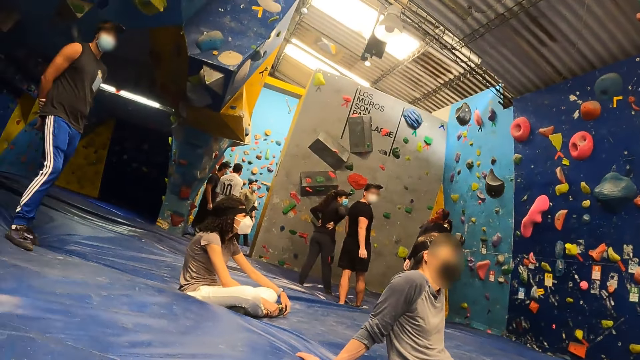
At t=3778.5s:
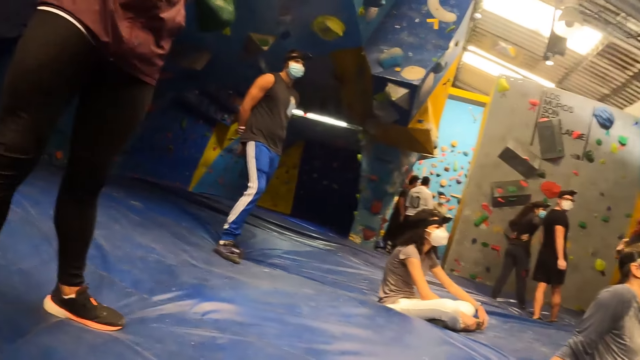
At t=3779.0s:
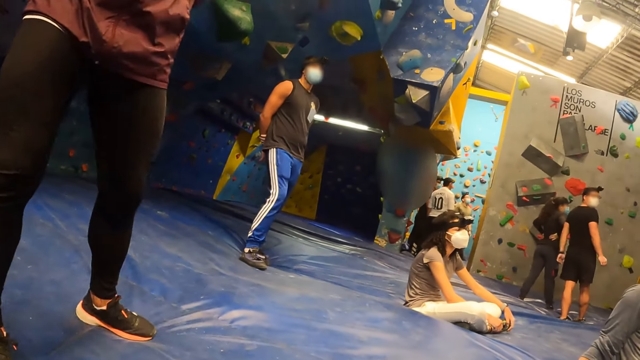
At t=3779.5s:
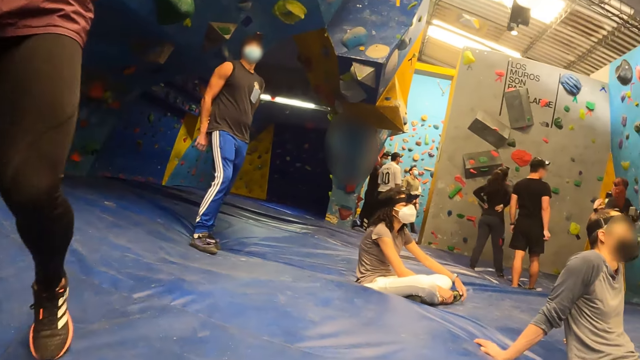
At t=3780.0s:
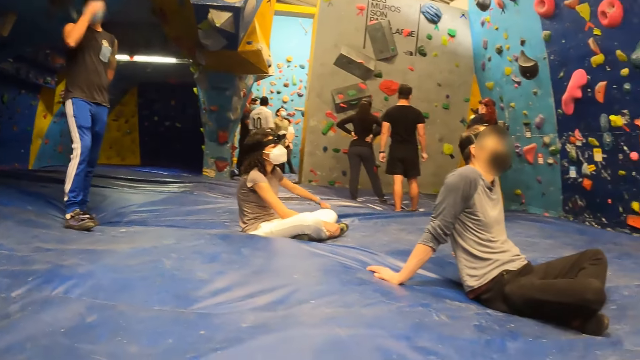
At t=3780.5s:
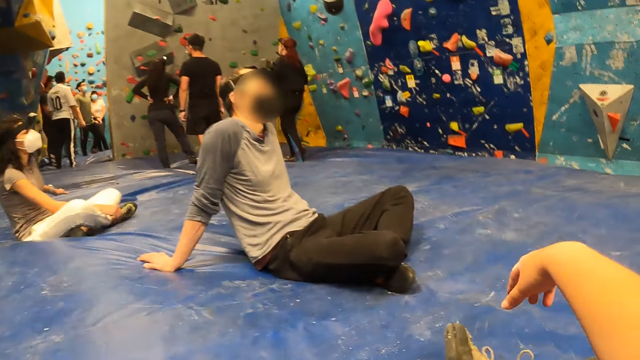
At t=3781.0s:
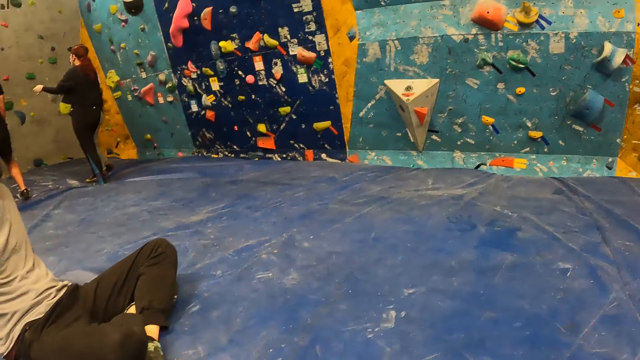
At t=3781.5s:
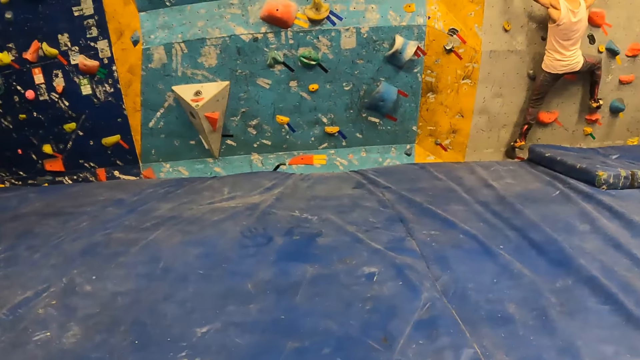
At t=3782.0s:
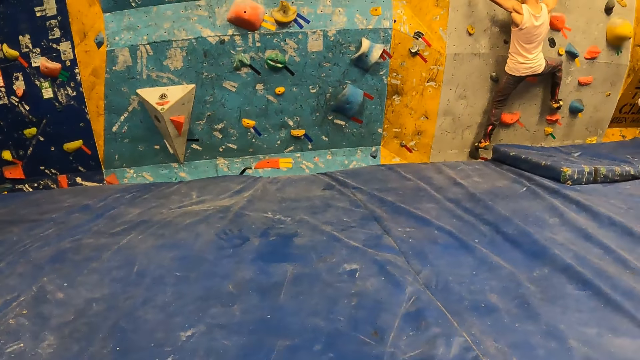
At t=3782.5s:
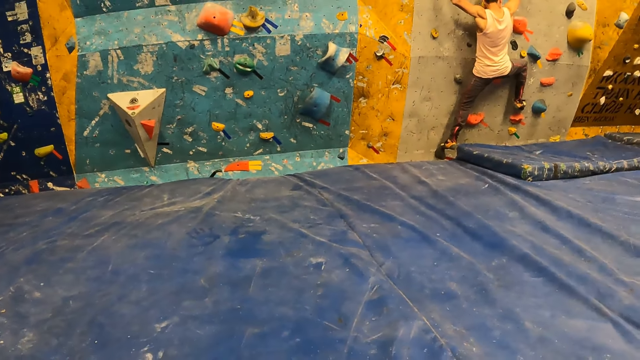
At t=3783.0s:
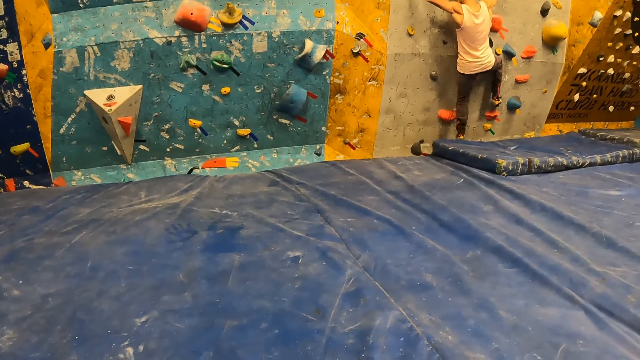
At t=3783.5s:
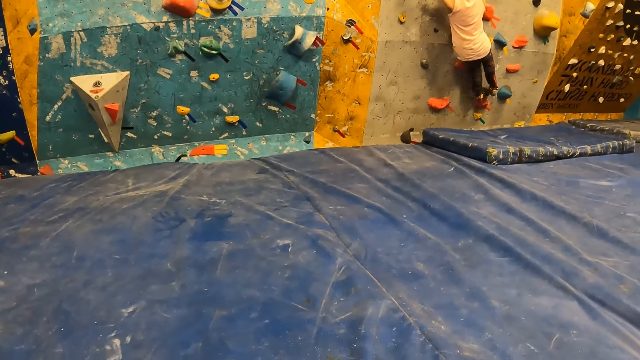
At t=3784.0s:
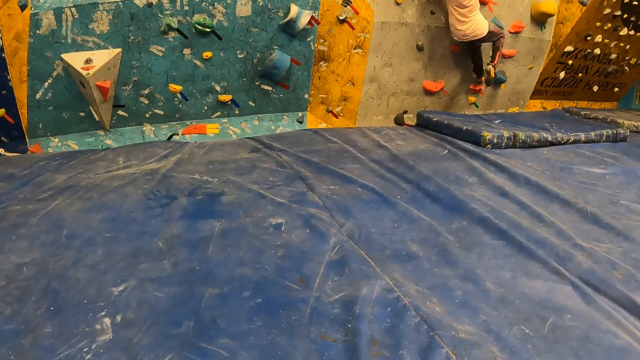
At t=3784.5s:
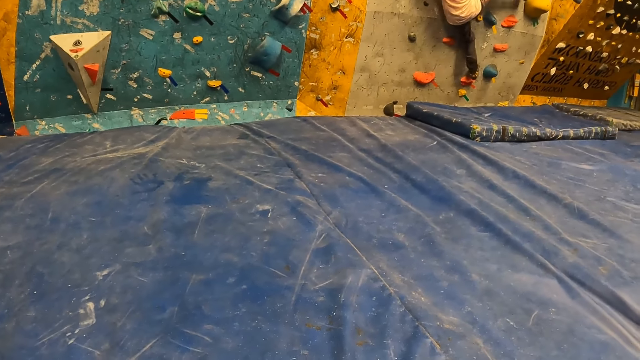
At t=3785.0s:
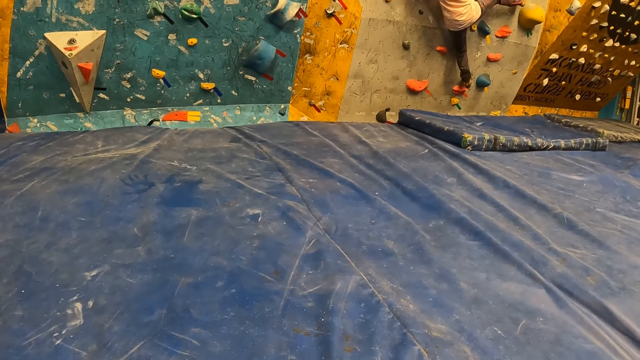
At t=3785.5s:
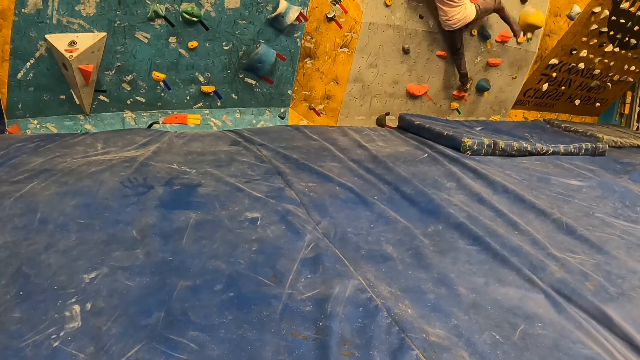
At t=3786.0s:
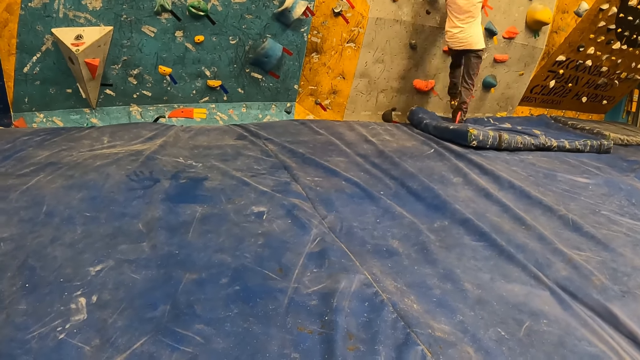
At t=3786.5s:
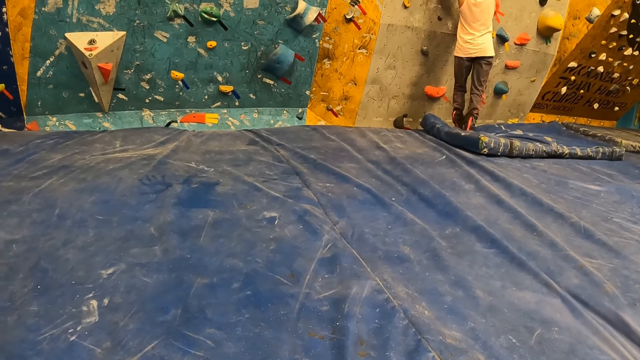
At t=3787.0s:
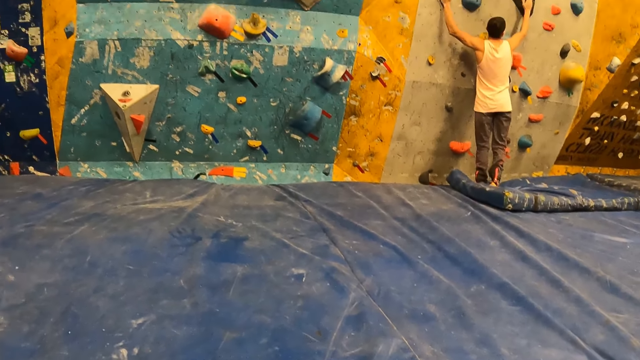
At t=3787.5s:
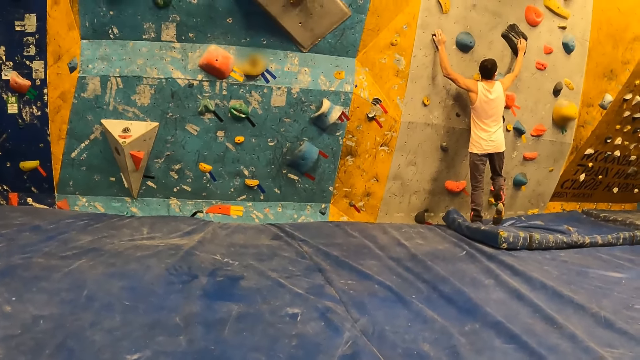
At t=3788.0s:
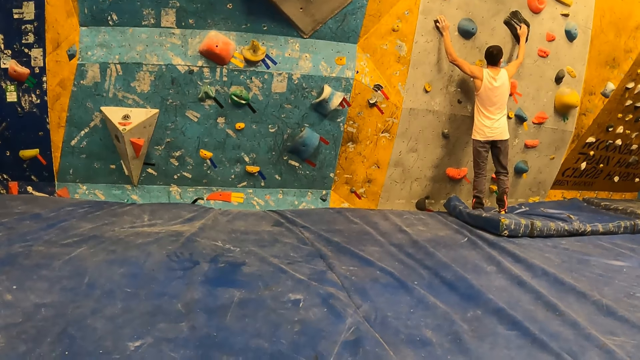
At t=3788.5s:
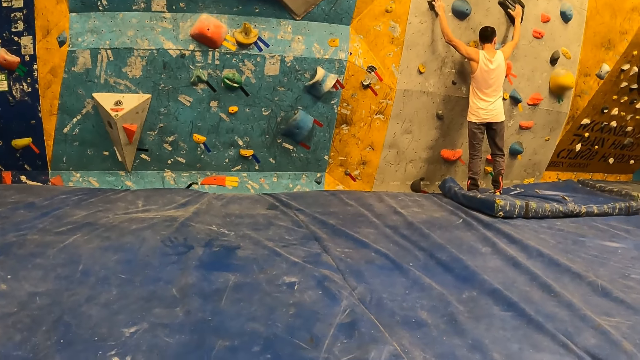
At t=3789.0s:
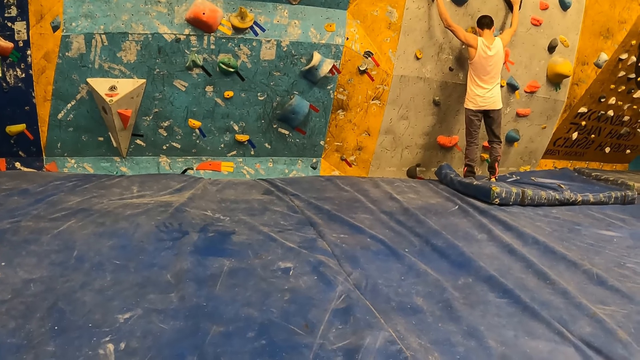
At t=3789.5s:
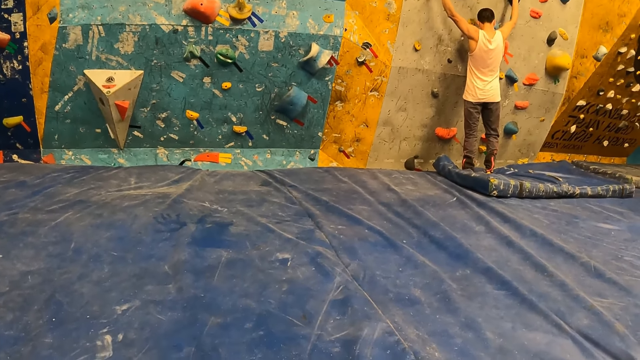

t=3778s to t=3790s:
A man walks in the climbing room. The camera wearer drops the hand and looks around.

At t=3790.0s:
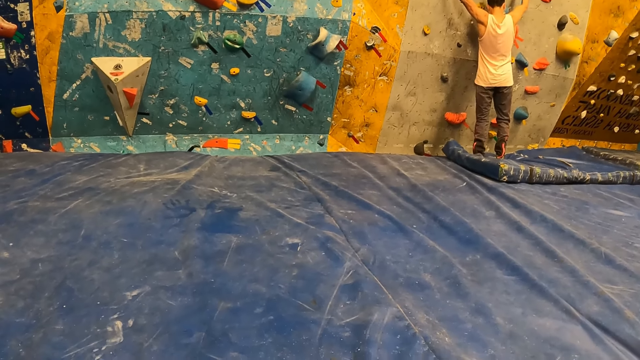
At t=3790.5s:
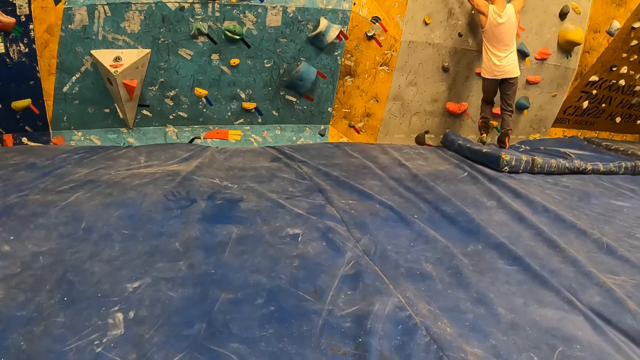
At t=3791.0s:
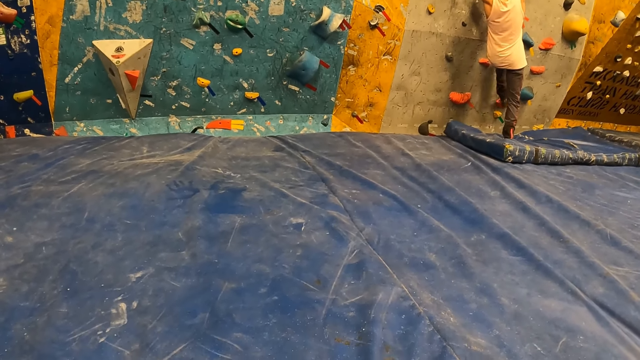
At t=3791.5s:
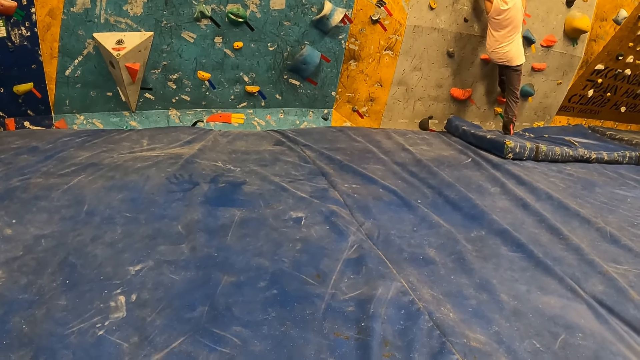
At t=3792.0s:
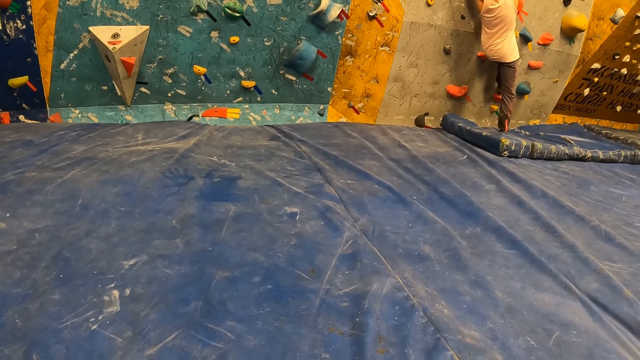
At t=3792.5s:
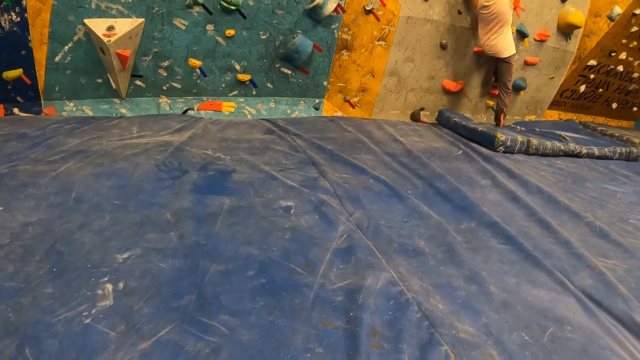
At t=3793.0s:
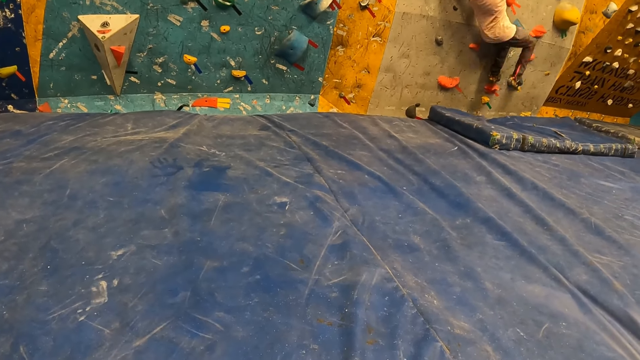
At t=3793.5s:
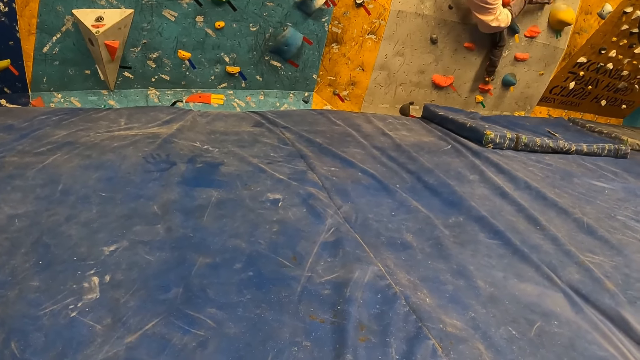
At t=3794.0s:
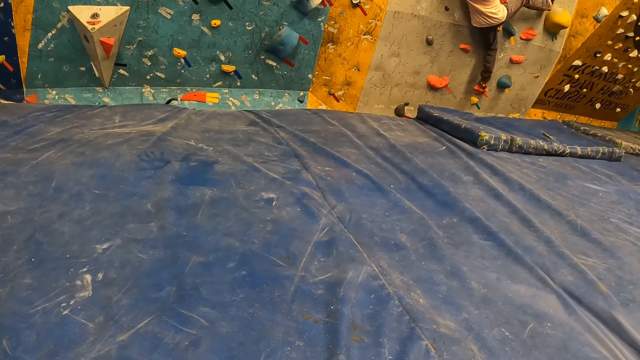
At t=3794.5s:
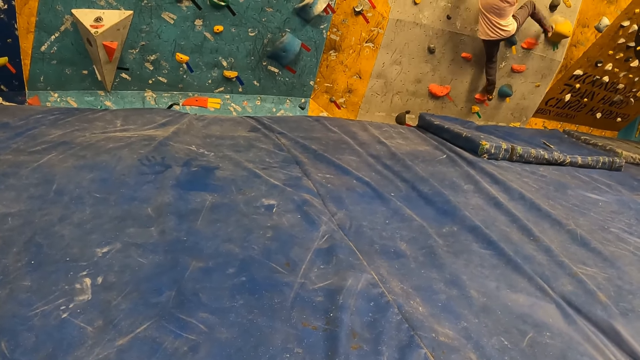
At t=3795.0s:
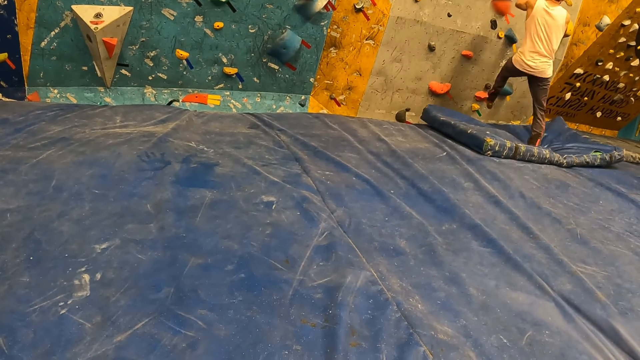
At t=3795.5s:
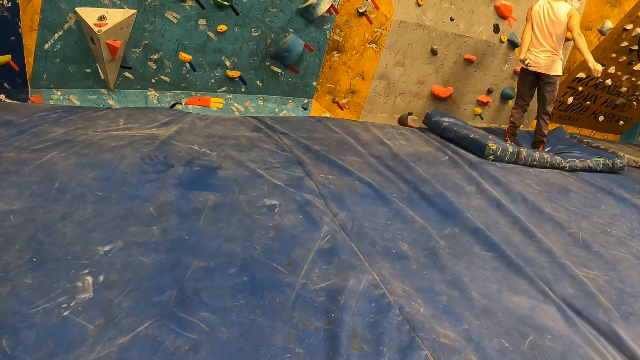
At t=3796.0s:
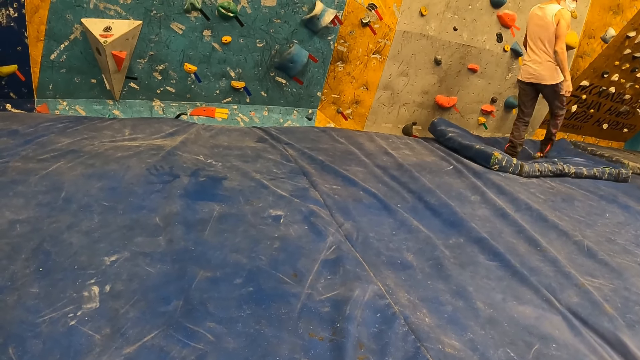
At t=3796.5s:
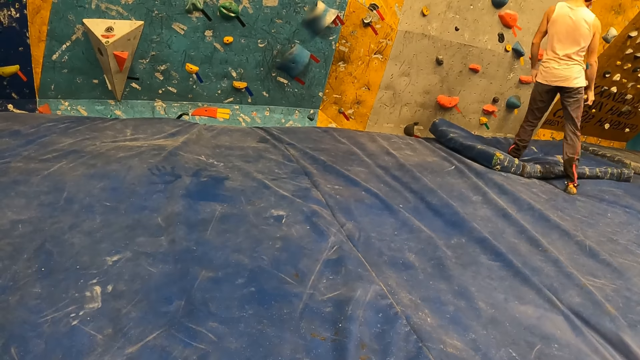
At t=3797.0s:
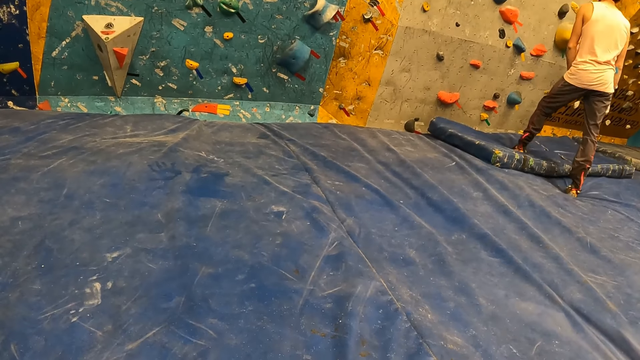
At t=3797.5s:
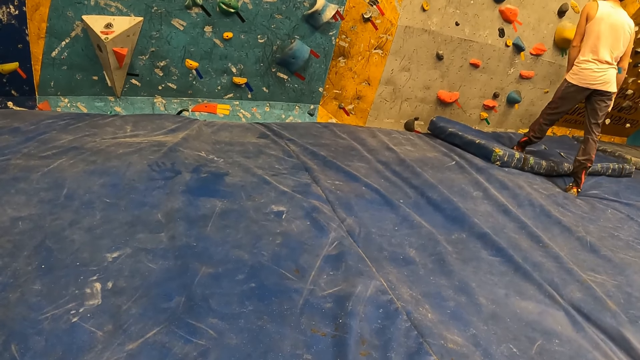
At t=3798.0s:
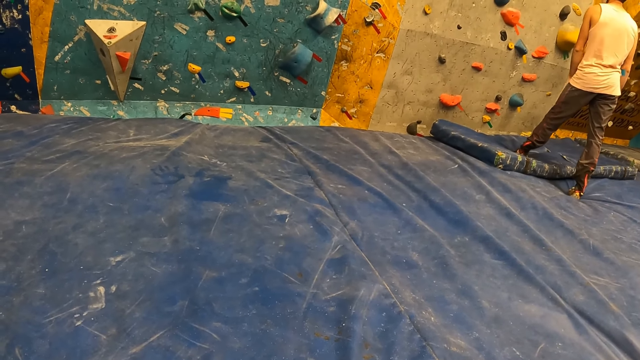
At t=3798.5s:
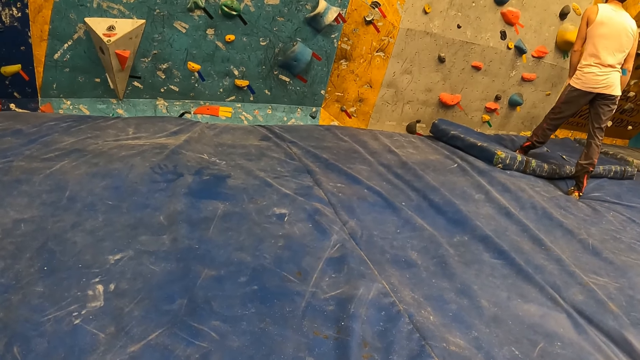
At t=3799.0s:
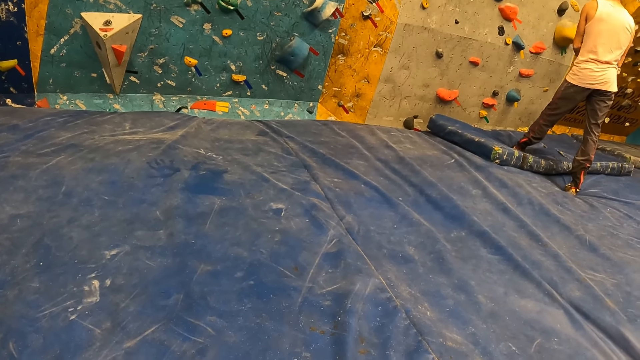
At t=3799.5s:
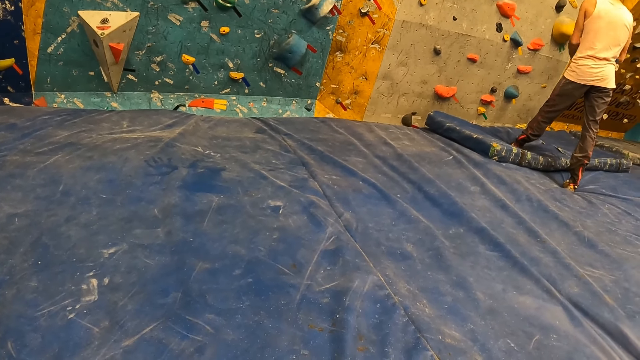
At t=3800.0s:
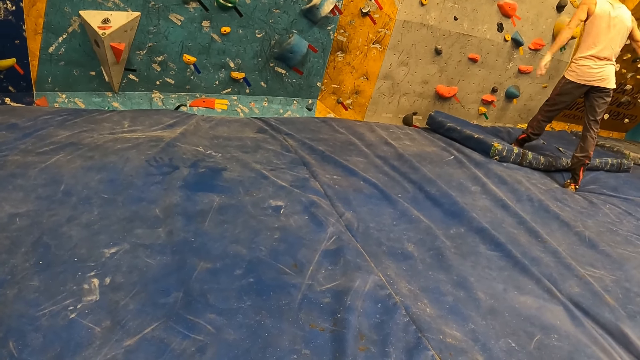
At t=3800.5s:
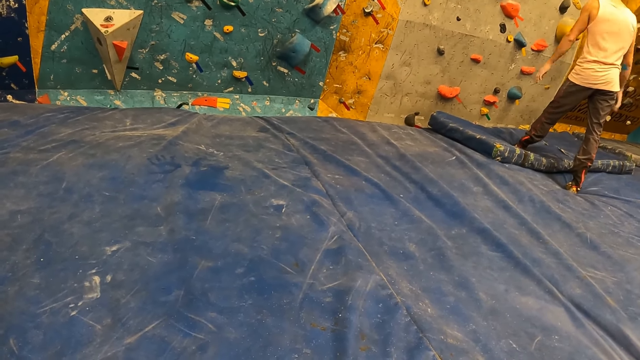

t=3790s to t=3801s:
A man steps on the mattress. The man falls off the bouldering wall to the crash pad.
